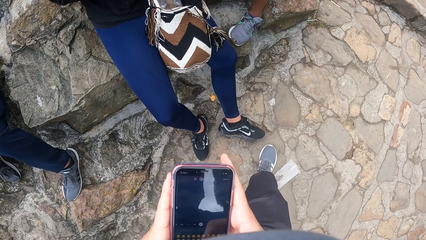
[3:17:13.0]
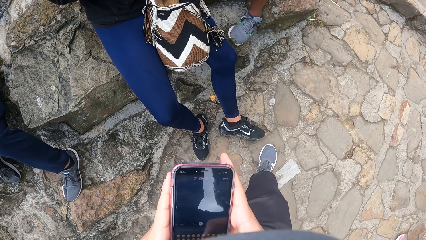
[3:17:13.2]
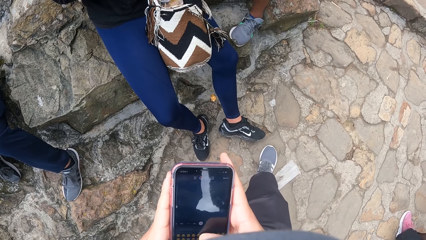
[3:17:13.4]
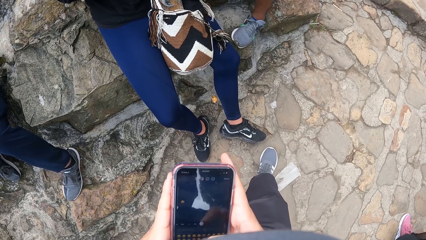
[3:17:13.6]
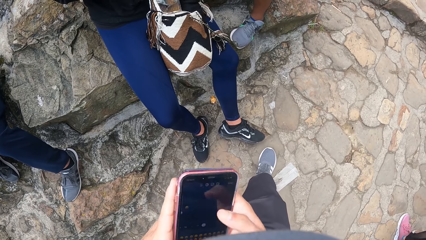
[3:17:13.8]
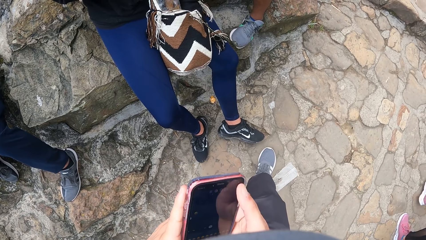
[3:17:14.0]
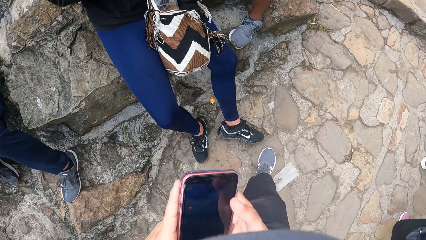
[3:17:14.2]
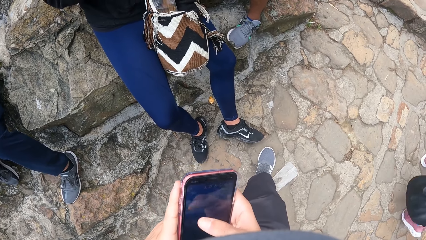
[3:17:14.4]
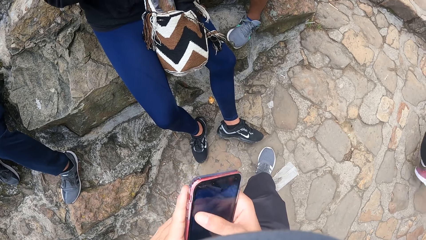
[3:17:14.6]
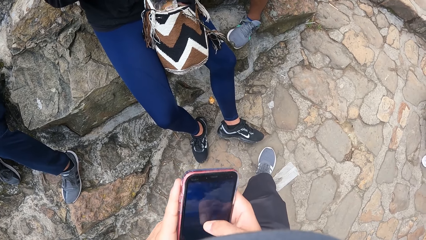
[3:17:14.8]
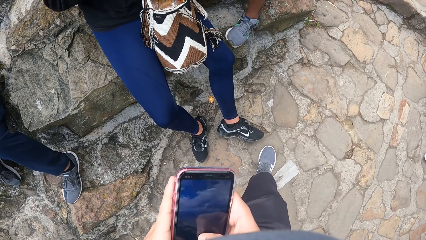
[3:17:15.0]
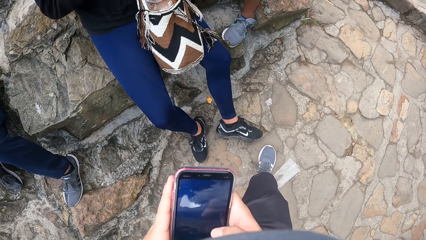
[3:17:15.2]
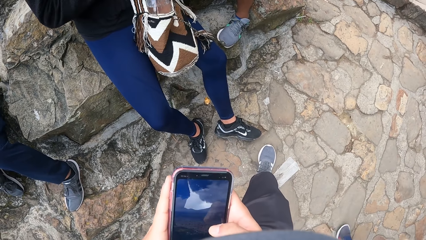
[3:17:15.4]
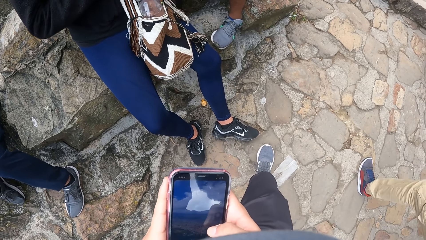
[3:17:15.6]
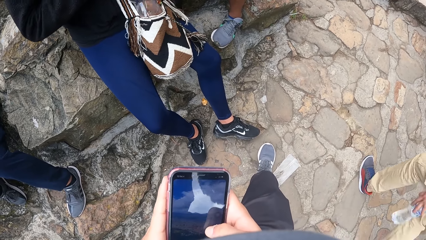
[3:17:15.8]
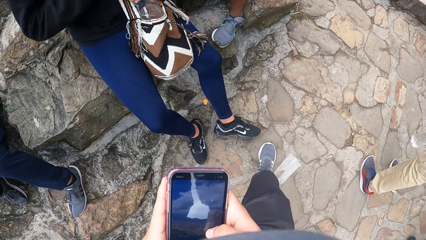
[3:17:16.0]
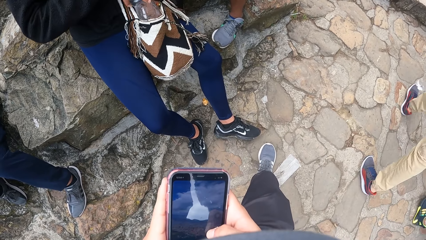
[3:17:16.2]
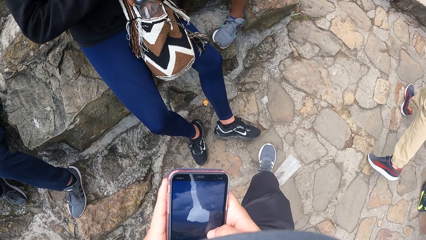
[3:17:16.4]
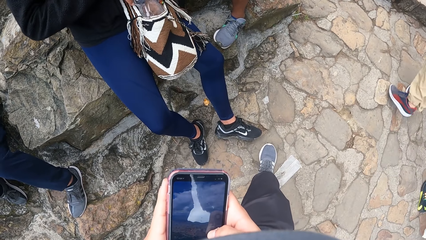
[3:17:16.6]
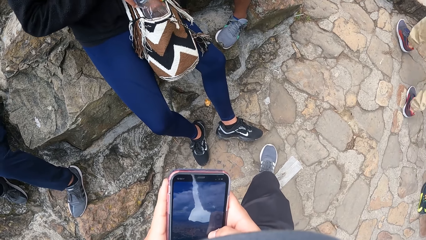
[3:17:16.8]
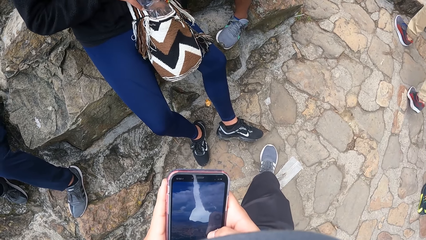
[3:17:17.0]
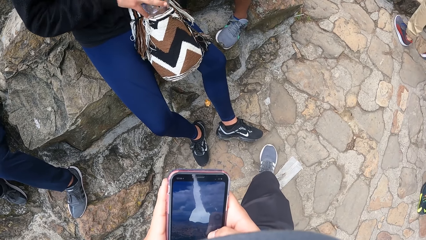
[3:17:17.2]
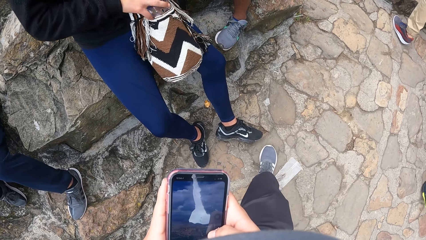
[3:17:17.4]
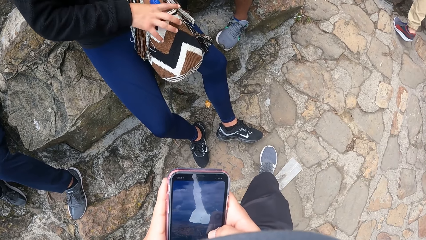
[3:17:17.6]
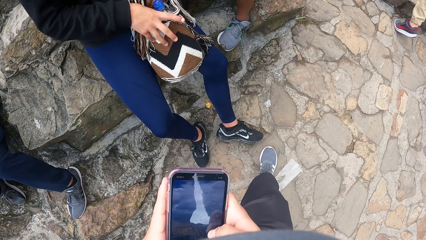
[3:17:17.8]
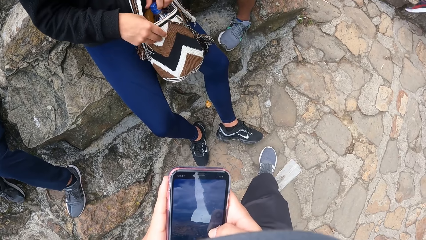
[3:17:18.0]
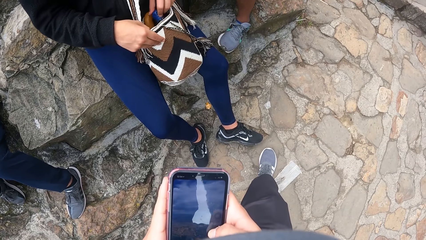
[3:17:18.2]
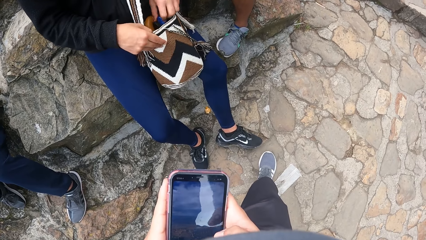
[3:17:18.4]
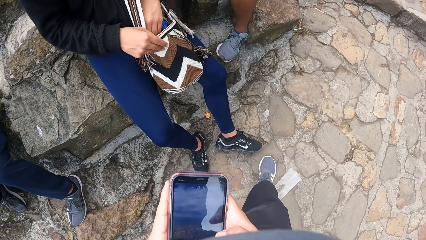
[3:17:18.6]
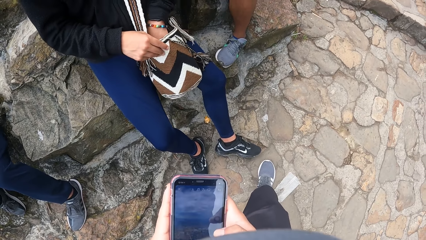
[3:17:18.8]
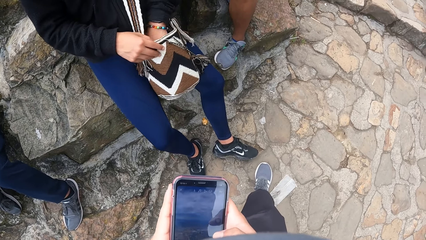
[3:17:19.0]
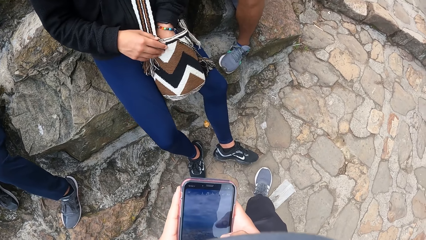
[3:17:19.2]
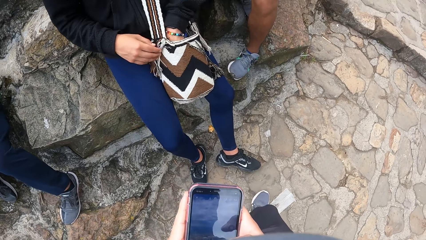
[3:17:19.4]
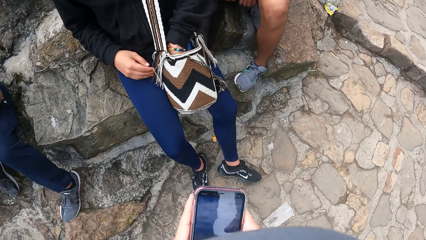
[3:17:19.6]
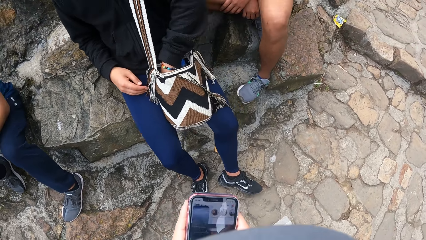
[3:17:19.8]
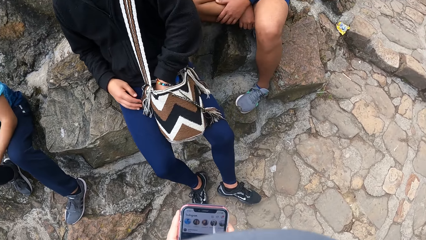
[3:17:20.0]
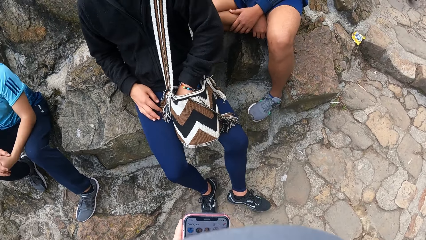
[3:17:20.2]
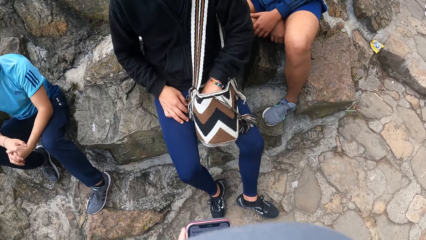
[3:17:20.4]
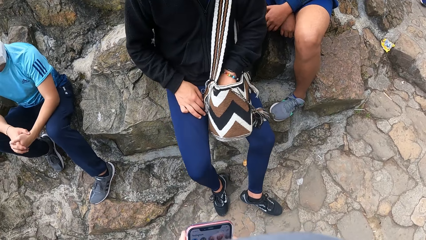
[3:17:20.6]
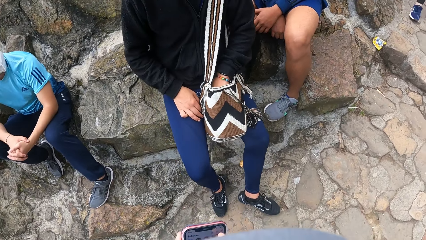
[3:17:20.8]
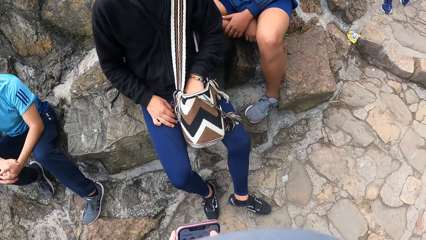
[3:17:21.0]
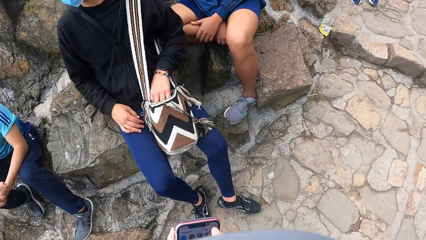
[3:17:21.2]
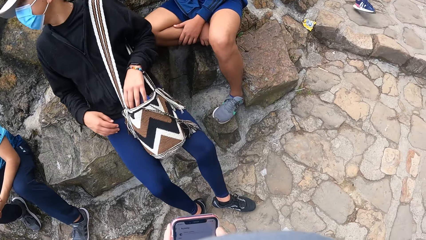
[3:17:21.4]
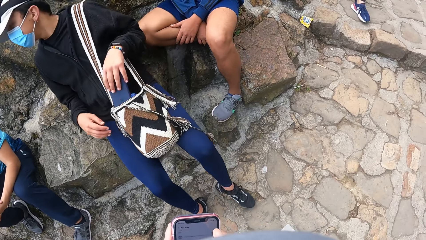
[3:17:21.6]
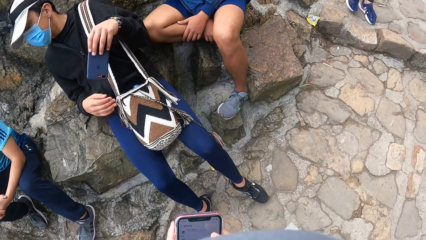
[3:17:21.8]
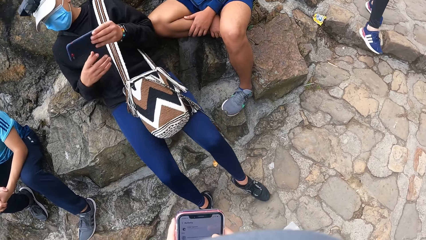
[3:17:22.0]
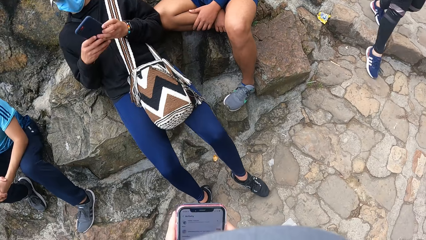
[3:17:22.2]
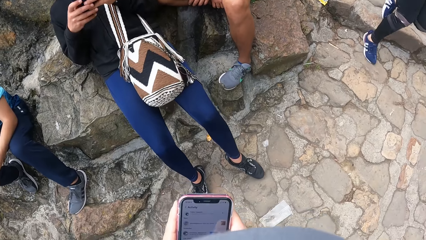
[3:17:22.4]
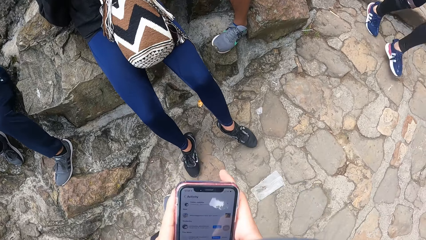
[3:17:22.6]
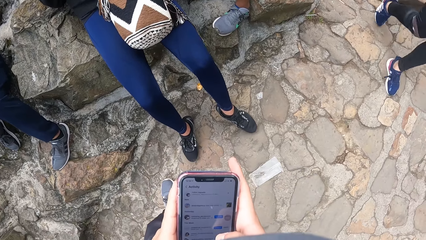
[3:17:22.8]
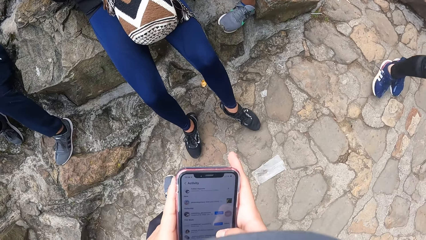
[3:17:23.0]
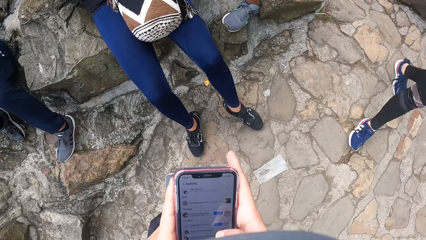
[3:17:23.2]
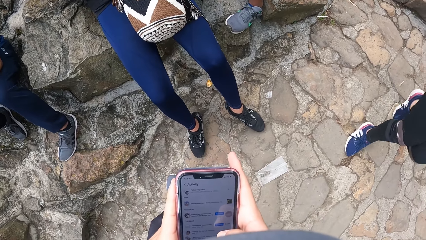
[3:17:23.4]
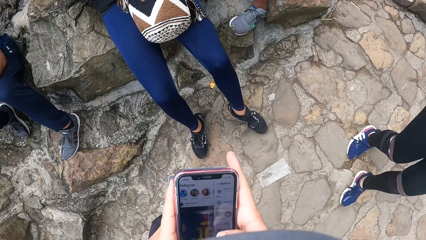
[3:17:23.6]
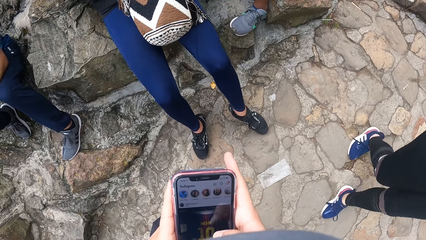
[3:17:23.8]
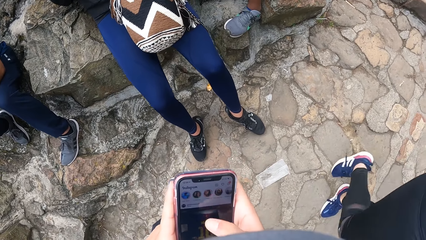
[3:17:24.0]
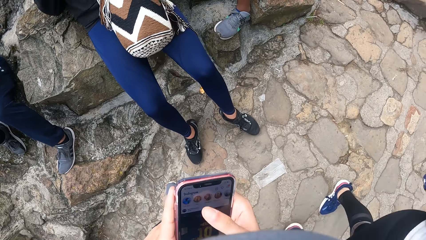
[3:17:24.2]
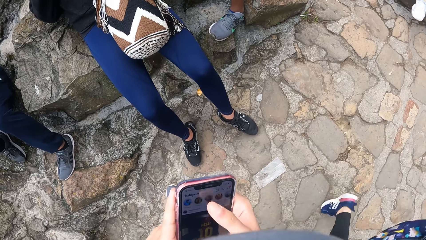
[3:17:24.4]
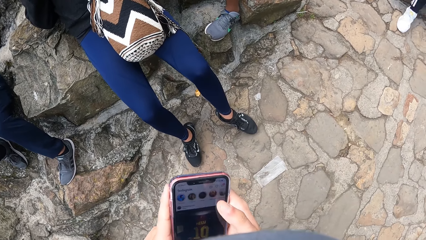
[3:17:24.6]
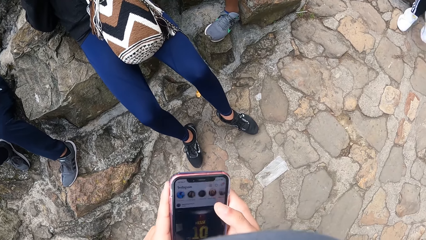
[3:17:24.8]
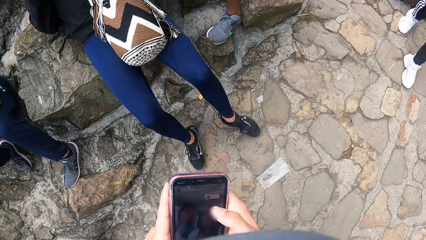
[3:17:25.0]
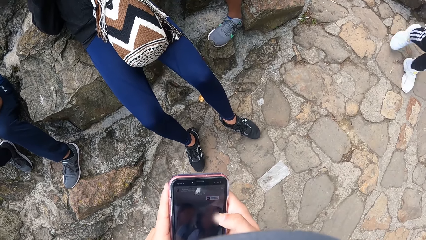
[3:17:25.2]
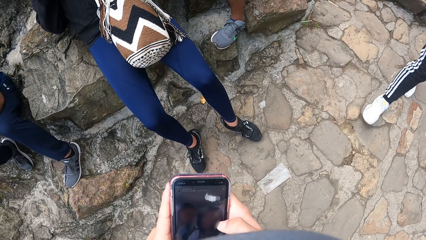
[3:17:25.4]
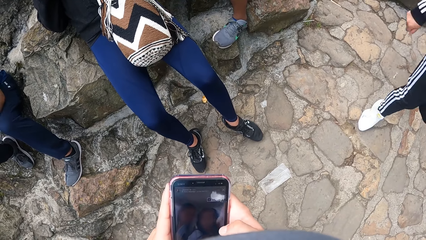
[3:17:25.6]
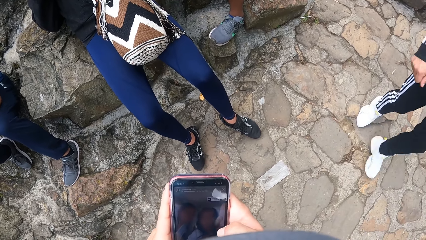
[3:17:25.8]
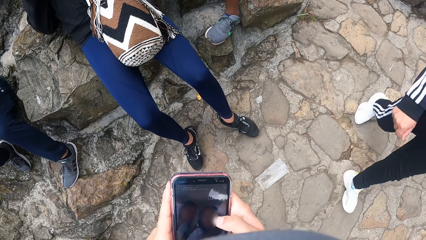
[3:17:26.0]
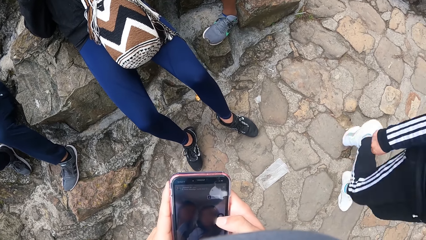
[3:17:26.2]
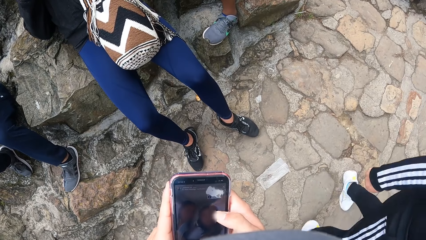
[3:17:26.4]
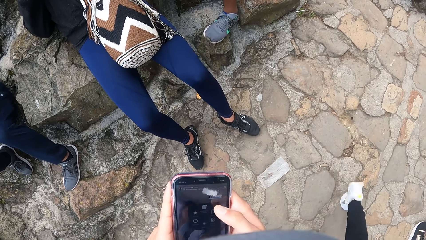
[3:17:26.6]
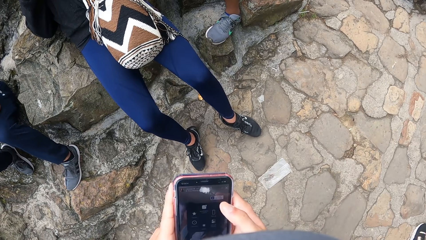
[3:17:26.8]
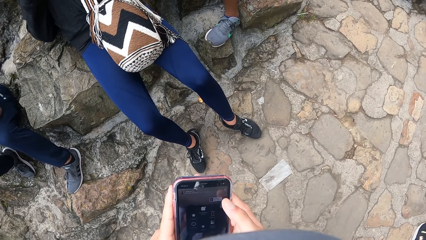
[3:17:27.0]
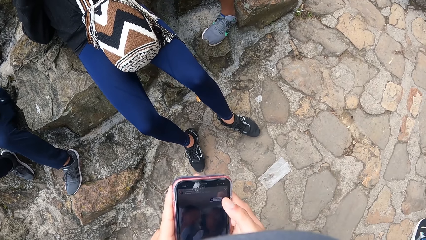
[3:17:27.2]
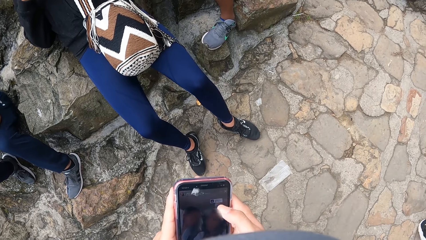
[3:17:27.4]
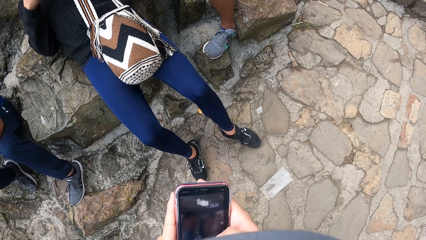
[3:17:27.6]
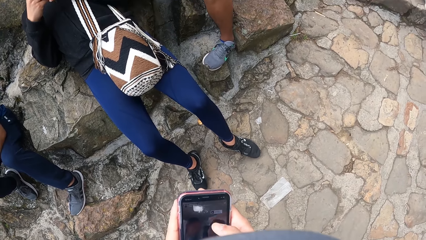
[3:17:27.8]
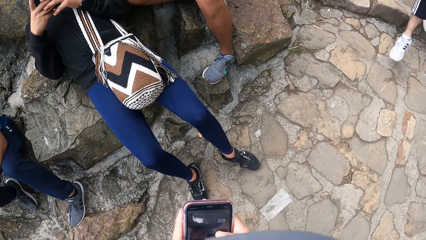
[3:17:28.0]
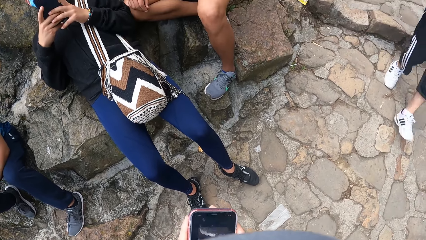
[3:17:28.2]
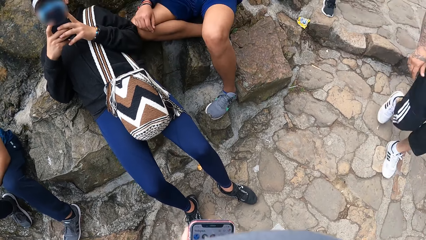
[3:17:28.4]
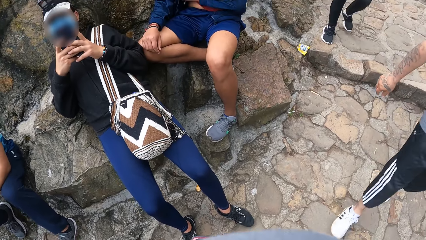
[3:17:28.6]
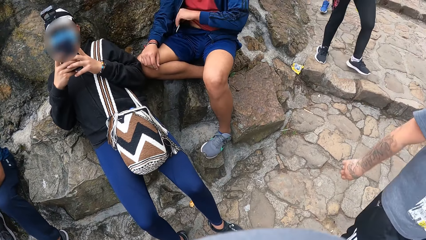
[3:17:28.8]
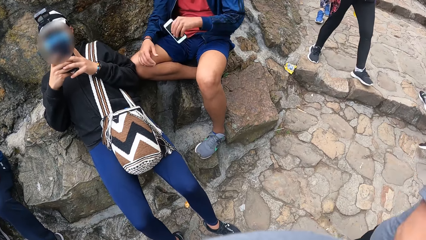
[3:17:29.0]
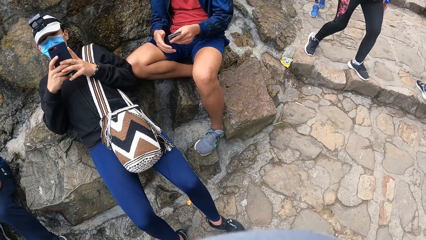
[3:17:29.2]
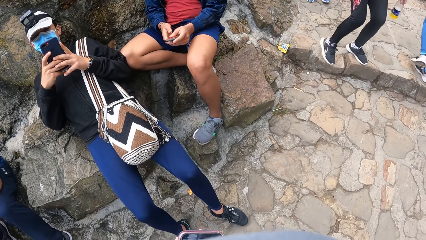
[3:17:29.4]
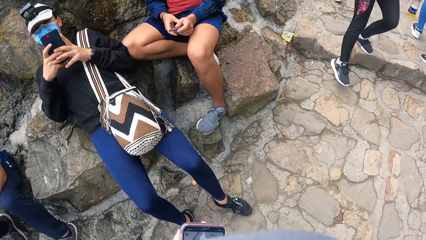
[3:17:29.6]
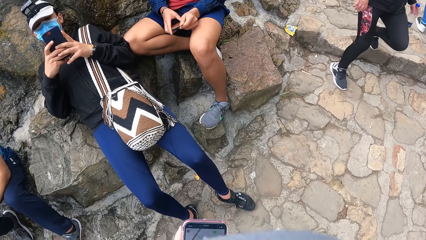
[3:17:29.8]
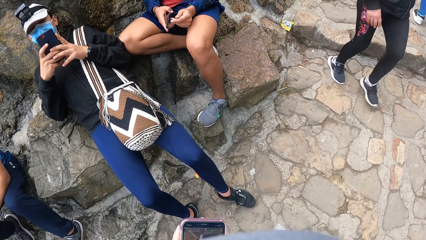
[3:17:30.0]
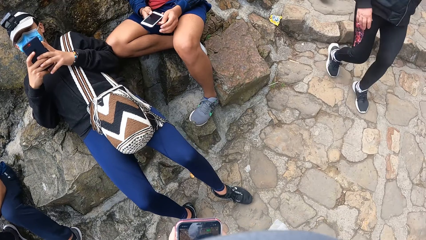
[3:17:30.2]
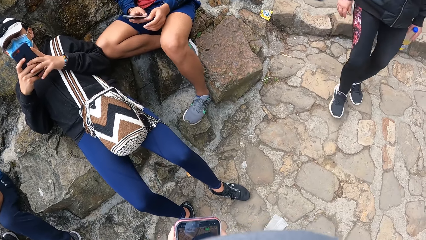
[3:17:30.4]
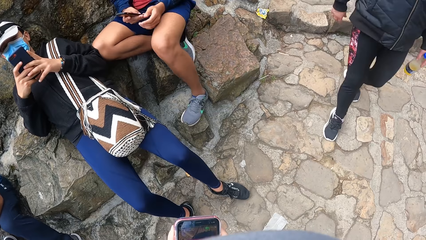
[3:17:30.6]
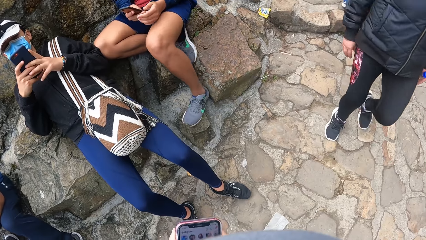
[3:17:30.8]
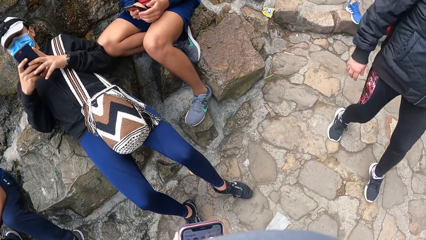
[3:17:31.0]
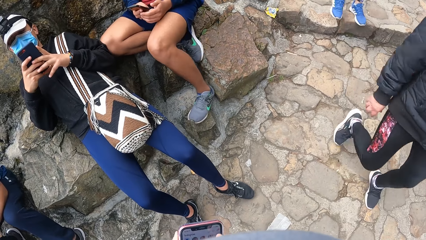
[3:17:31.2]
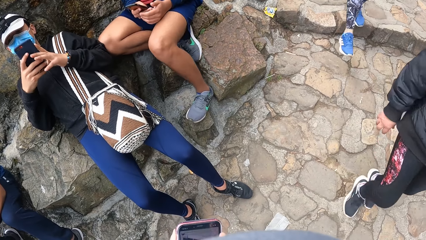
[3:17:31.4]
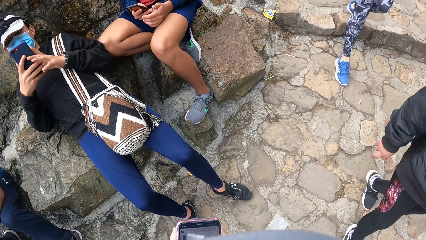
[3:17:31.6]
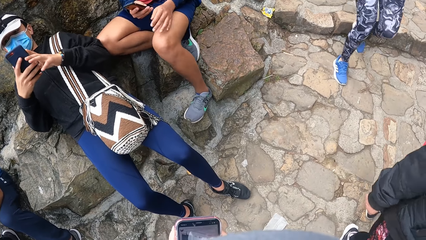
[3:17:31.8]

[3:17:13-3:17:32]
A man picks up the phone in the bag with his left hand and holds the phone in both hands. Another man takes a phone from his jacket with his right hand and operates the phone with both hands.
